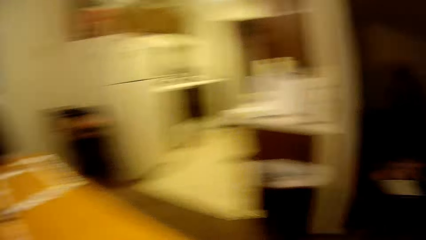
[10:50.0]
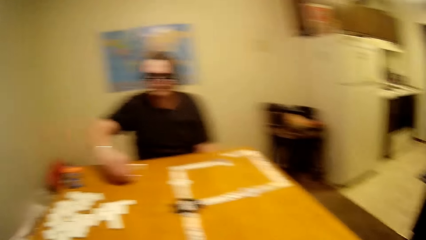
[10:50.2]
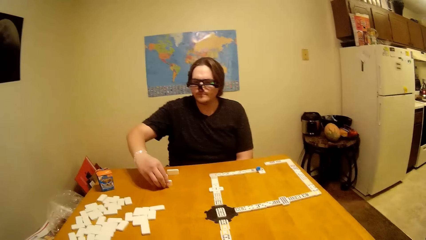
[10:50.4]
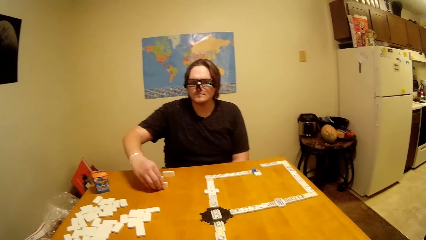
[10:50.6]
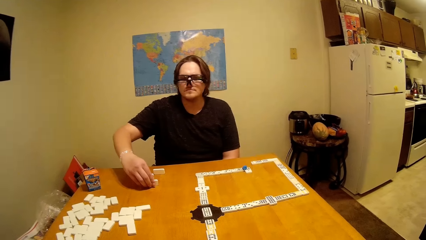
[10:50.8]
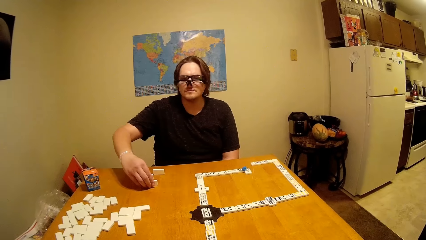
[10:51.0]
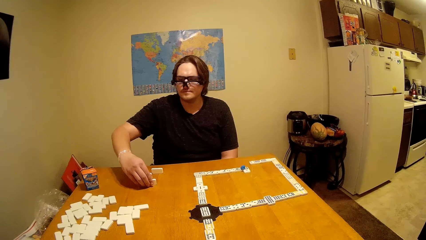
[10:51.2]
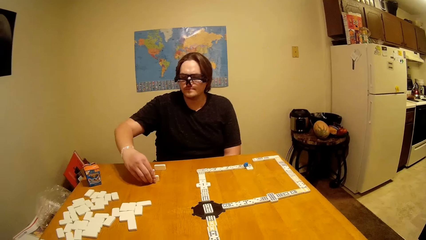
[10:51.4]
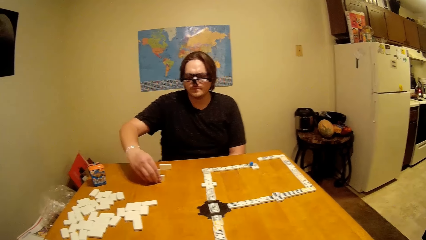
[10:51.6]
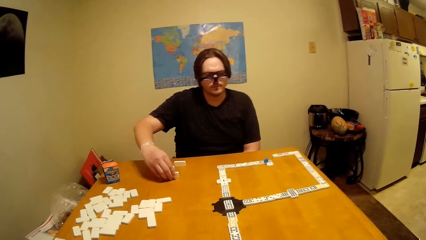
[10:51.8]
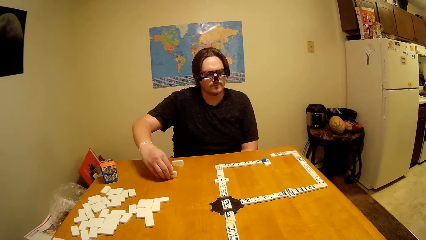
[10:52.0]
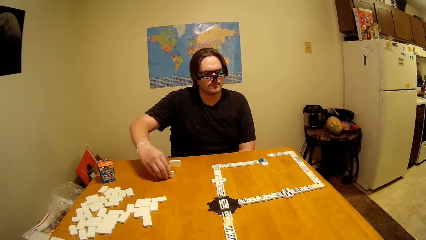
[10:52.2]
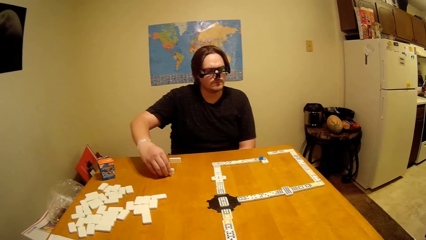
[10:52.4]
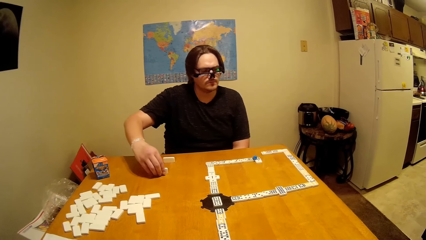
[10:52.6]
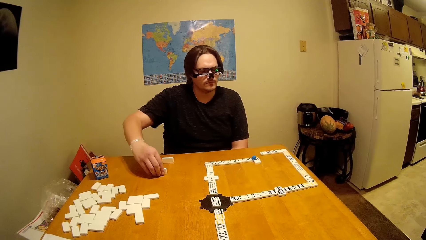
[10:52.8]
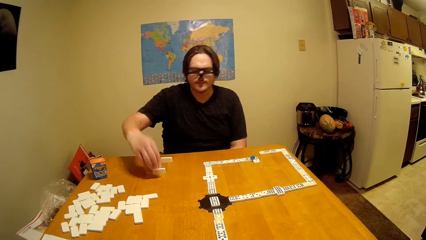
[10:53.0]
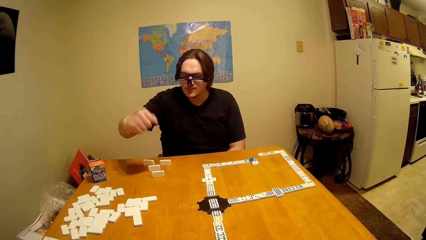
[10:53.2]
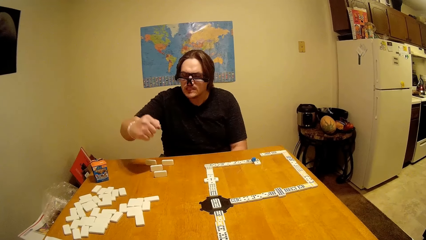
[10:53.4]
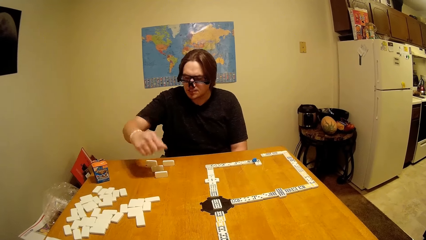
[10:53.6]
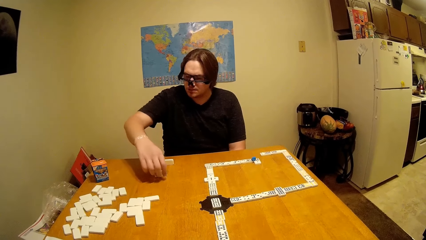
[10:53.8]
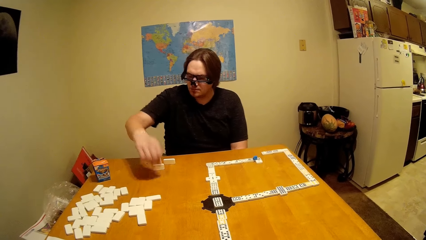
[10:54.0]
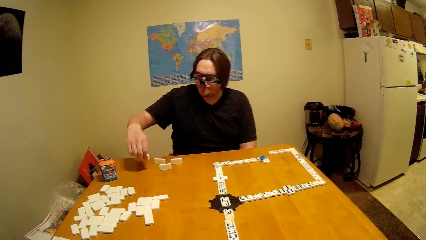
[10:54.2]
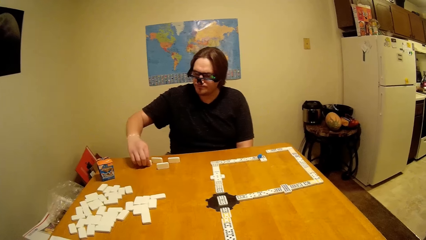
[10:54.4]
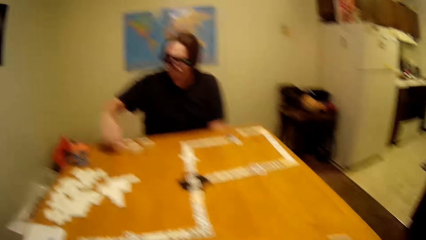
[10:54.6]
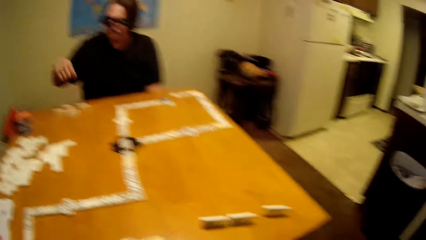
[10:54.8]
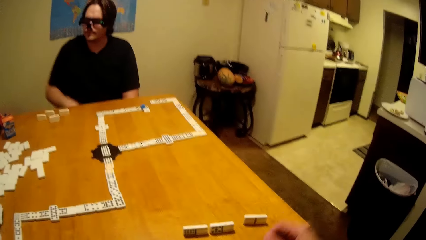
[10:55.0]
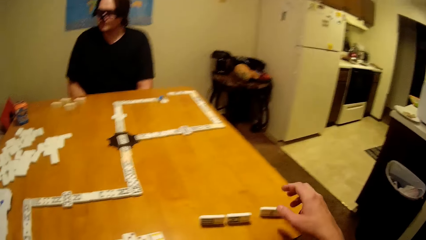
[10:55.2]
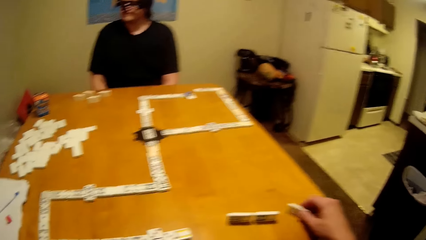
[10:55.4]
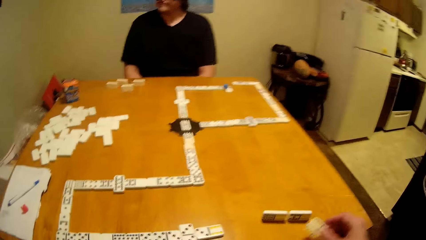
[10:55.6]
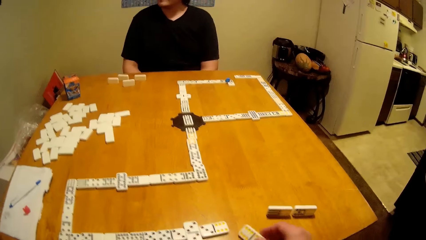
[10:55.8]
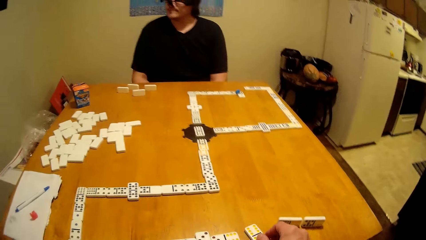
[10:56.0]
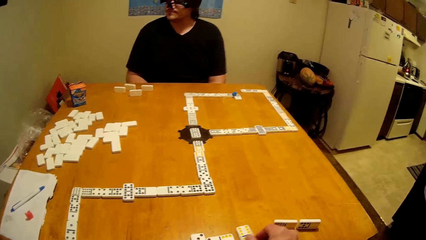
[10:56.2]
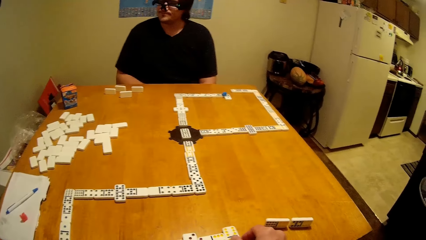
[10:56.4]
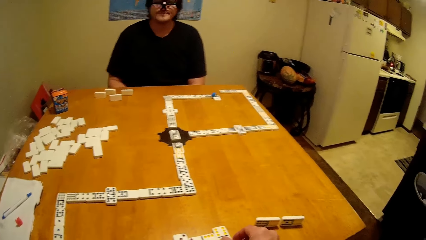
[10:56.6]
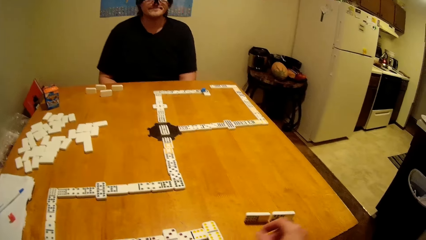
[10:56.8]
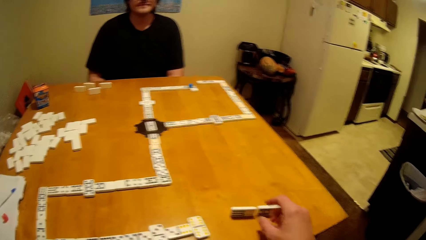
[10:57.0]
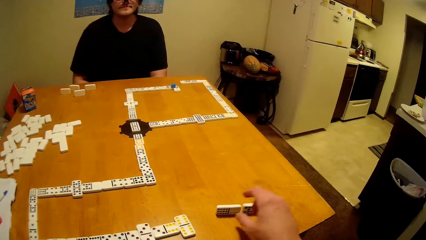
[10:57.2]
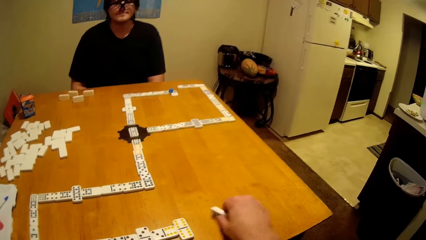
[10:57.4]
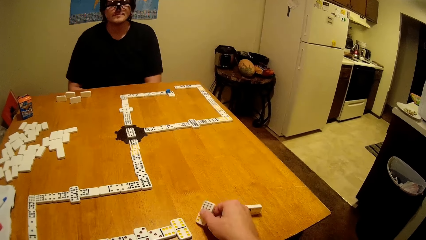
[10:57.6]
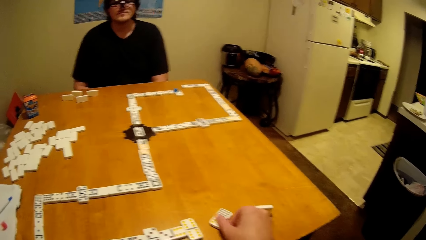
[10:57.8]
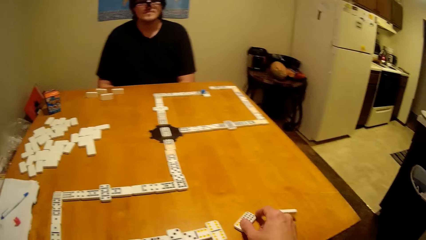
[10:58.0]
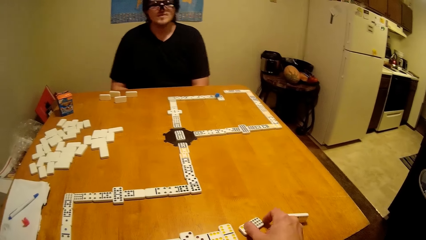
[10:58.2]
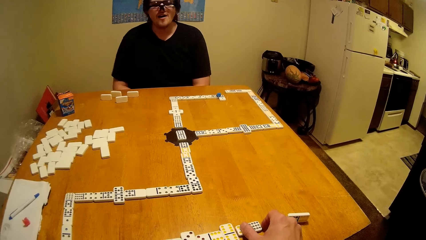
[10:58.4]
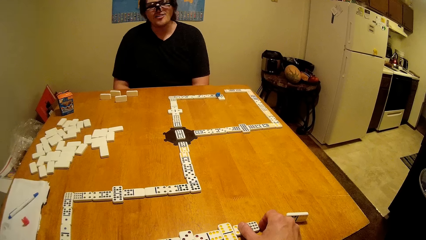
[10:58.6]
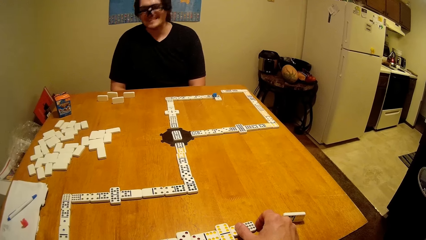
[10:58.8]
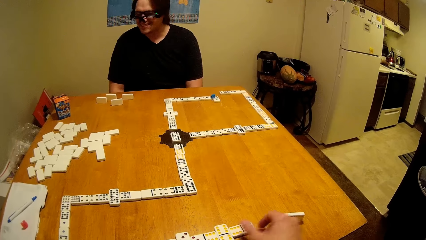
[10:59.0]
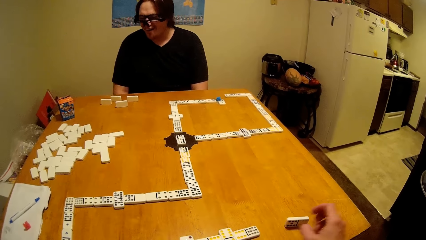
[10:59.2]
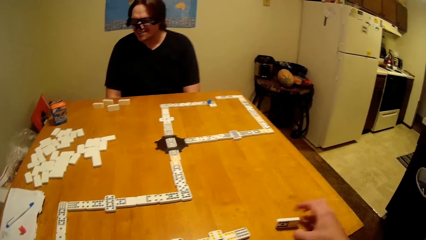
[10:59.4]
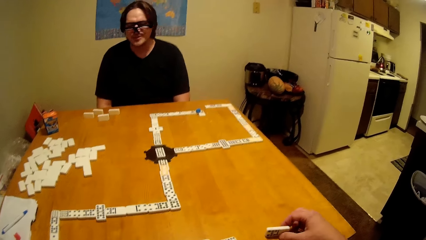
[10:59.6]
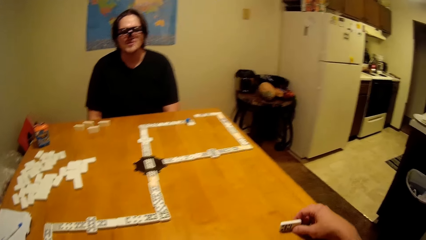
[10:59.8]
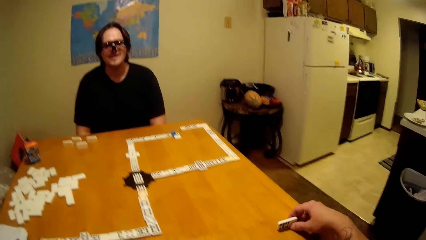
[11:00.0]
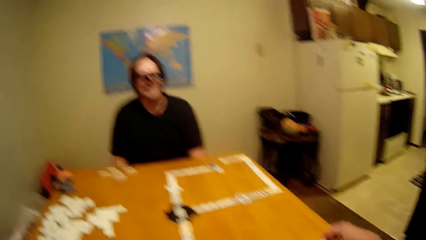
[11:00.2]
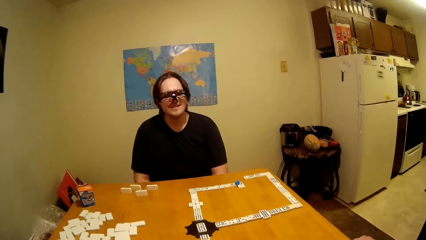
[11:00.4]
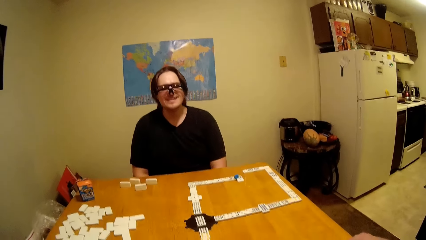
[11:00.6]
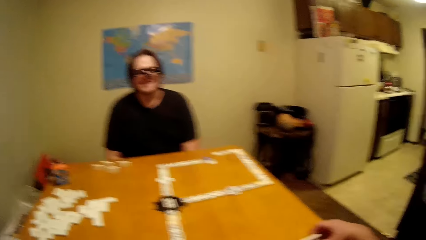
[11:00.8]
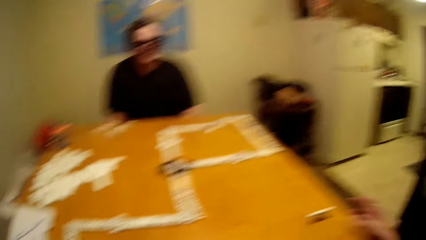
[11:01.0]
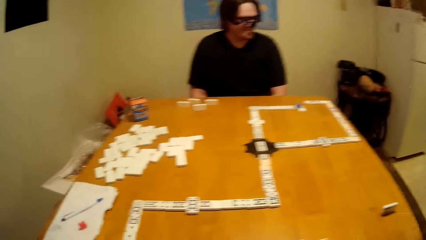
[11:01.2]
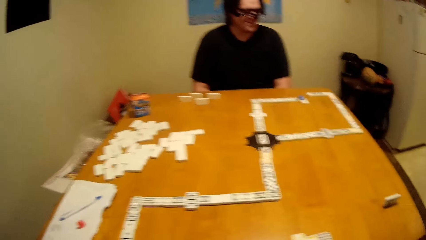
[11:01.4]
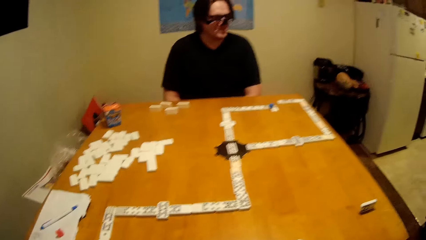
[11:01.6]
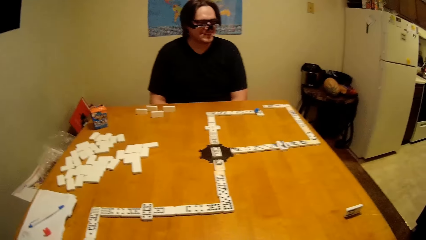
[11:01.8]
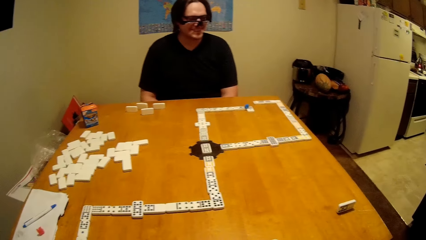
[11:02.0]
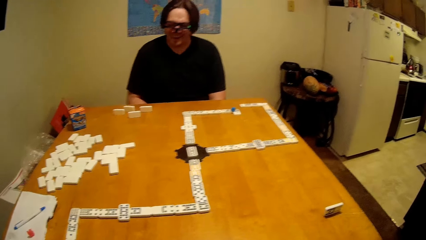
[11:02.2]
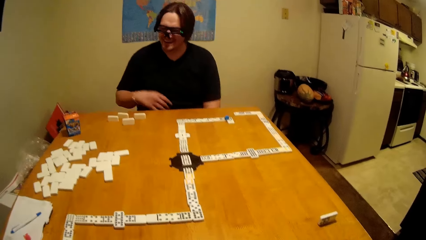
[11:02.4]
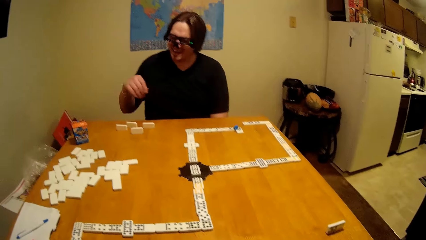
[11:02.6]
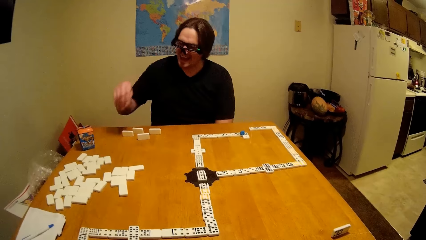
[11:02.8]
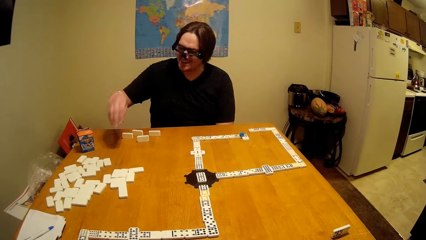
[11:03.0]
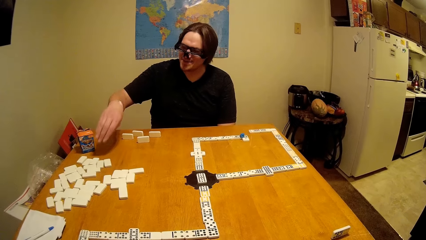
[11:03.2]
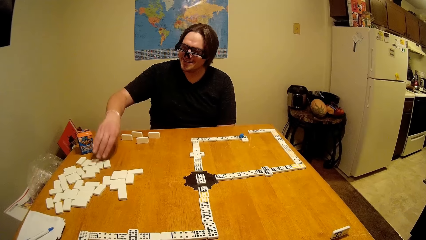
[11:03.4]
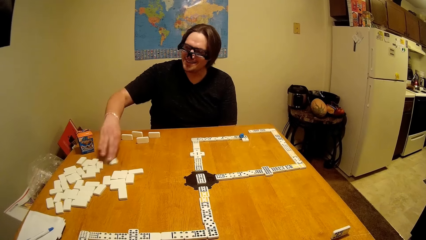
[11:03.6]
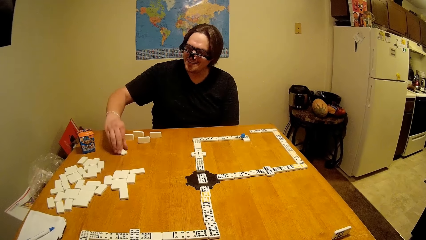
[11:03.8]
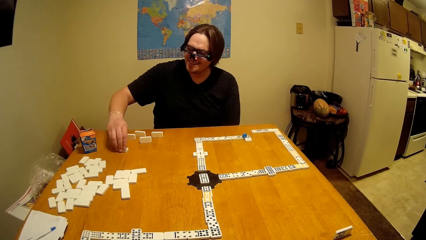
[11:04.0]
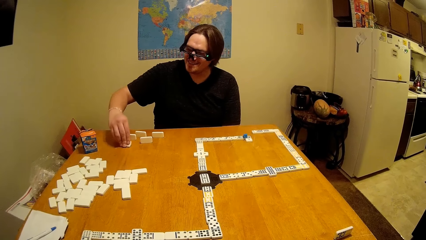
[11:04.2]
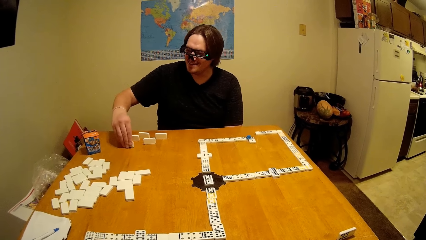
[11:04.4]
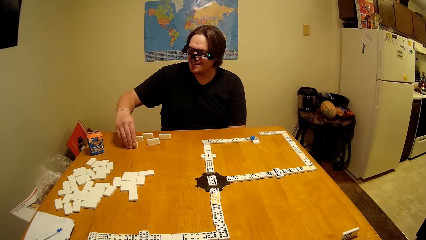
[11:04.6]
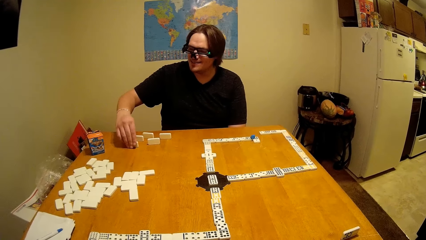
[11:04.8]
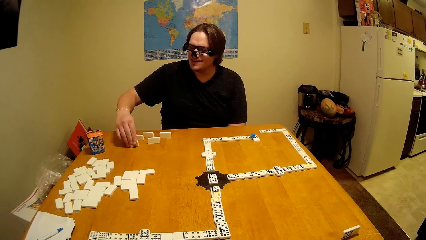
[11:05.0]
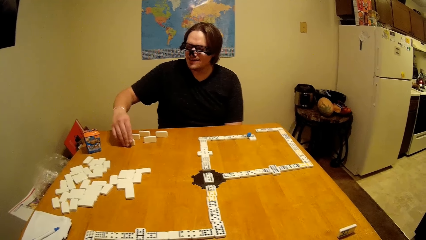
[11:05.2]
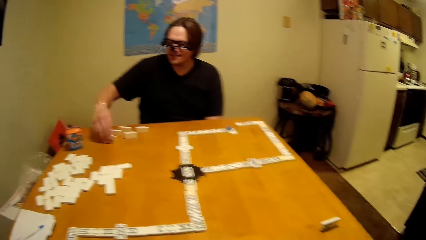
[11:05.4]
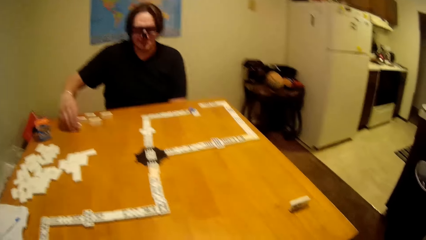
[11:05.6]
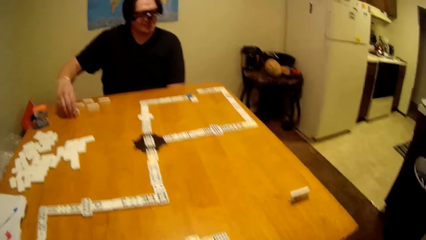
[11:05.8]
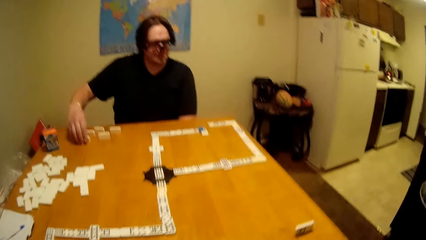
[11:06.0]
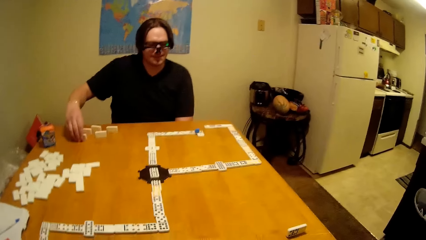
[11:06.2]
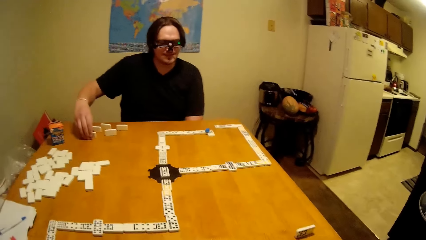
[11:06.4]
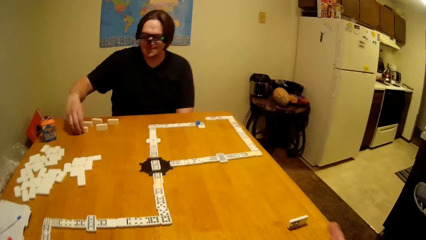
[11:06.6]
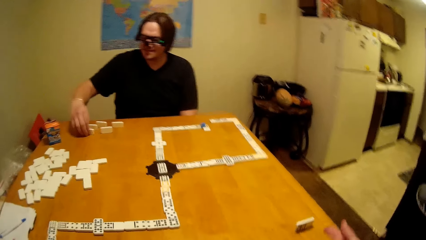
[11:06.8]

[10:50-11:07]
The camera wearer moves around the house. A man touches a piece of dominoes. The man puts the piece of dominoes down and plays the dice. The camera wearer takes a piece of dominoes. They put the piece of dominoes down, play the dice, and take a piece of dominoes. The man takes a piece of dominoes or dice.
